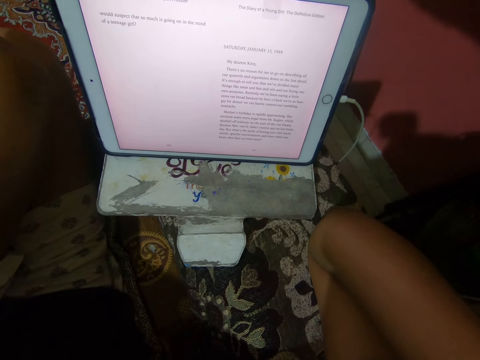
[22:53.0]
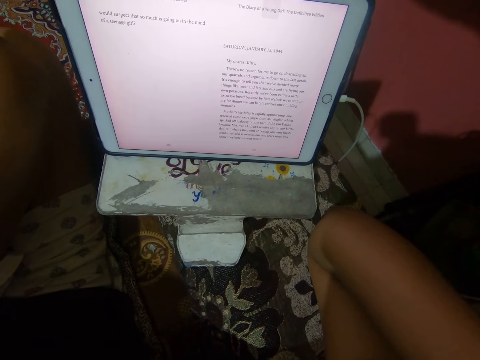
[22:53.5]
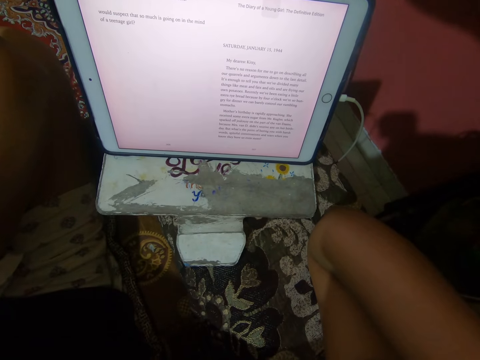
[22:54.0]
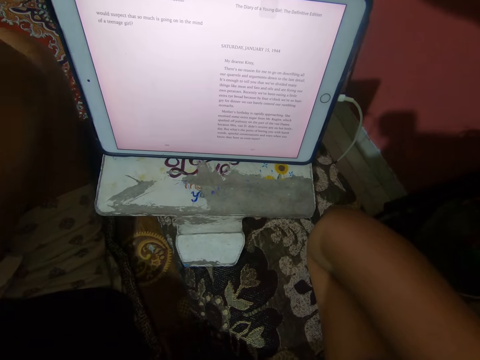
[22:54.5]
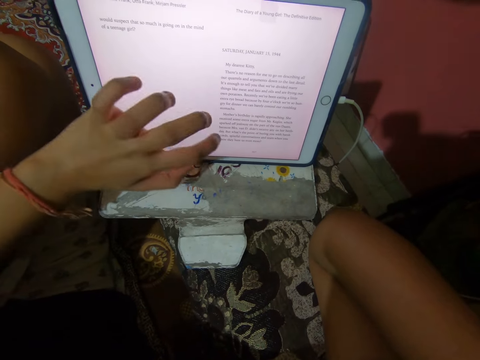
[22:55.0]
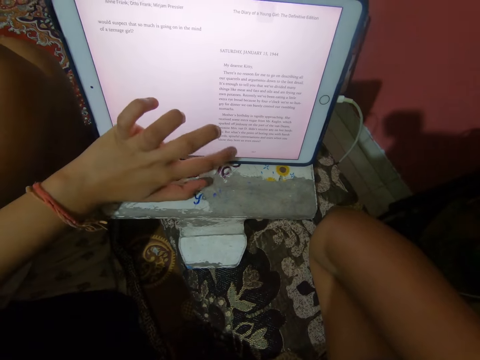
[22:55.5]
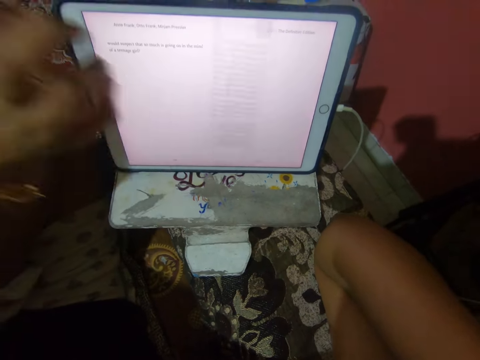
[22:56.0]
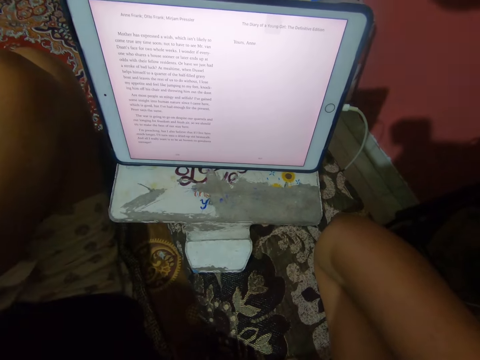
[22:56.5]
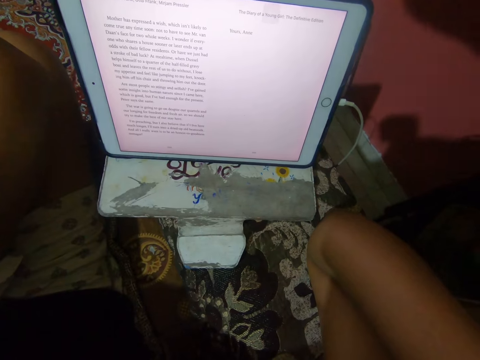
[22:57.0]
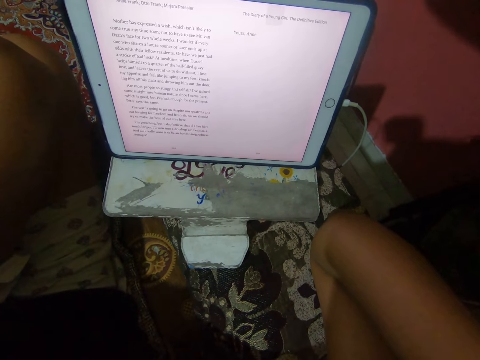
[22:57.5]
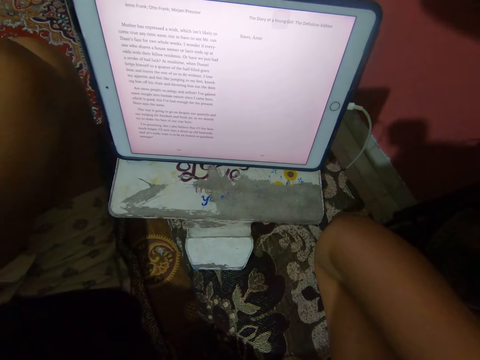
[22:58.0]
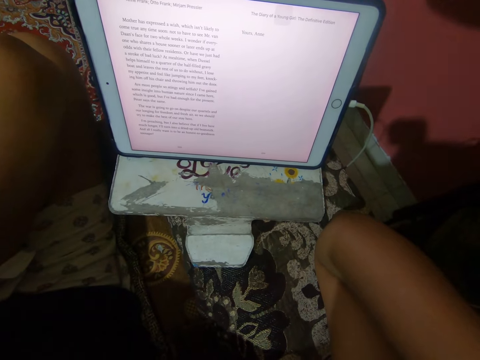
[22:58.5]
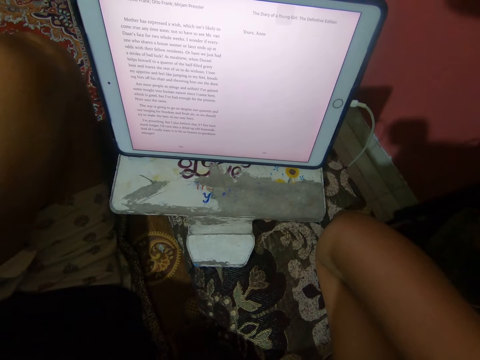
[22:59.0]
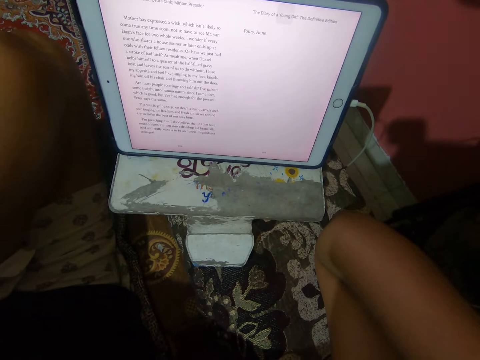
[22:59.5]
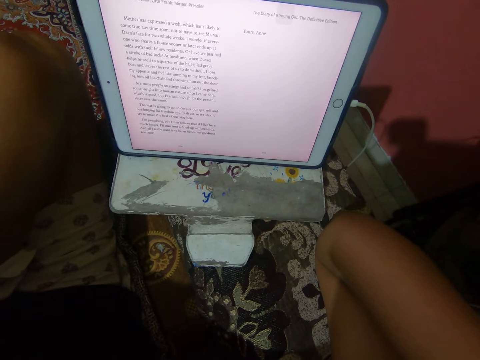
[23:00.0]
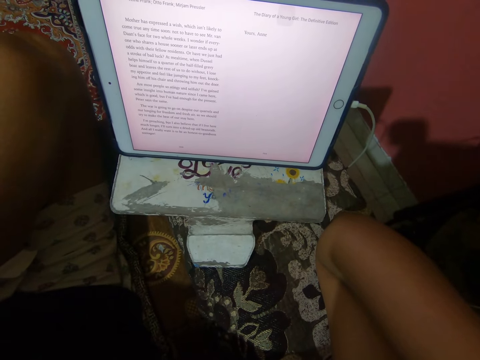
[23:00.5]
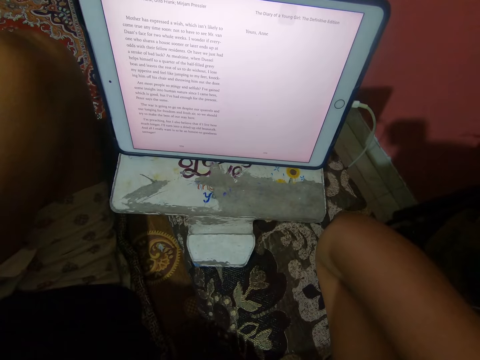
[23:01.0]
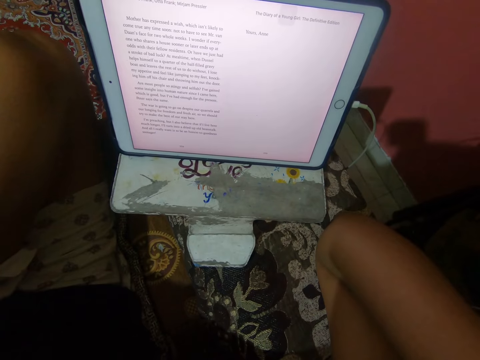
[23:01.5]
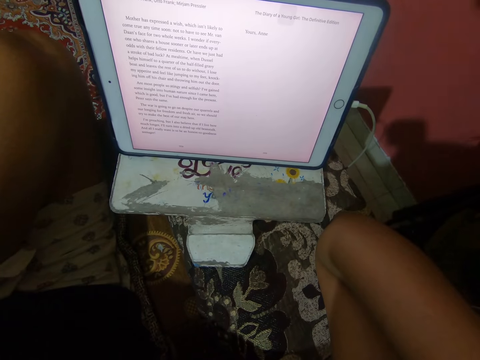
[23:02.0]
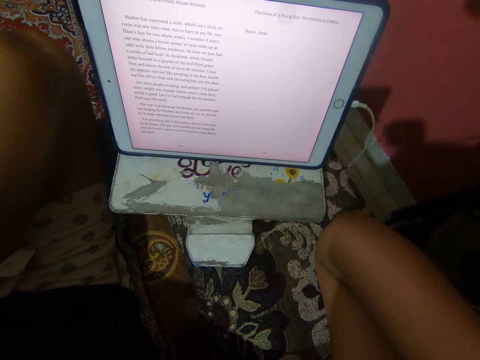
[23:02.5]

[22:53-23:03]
The camera wearer touches the iPad screen with her left finger. She looks at the iPad.

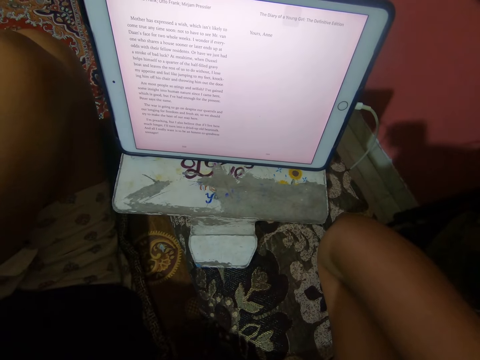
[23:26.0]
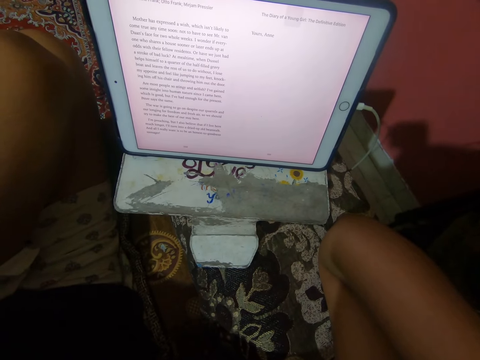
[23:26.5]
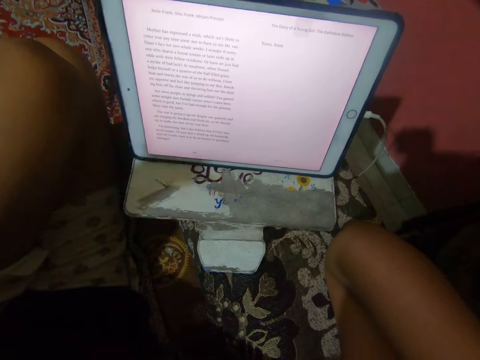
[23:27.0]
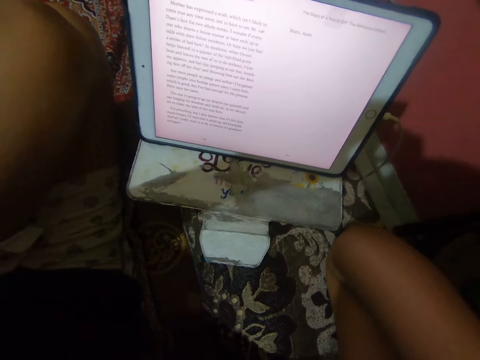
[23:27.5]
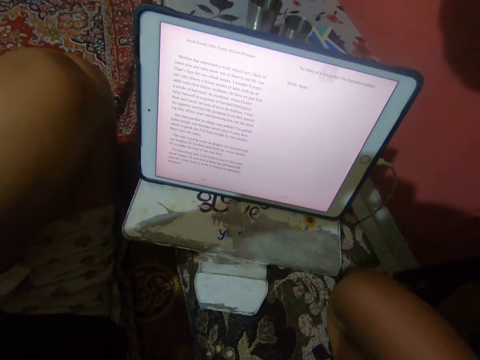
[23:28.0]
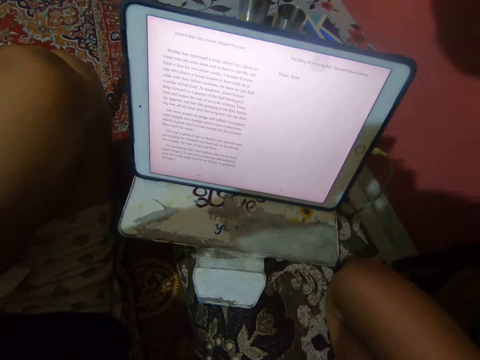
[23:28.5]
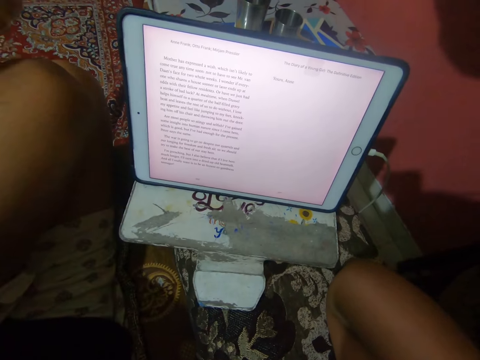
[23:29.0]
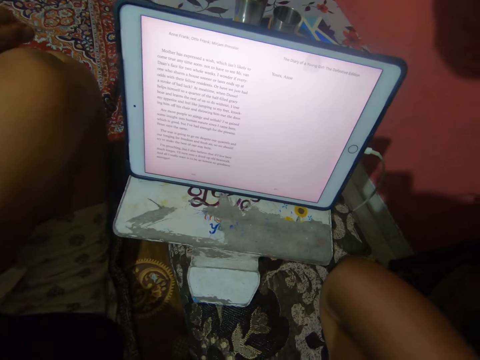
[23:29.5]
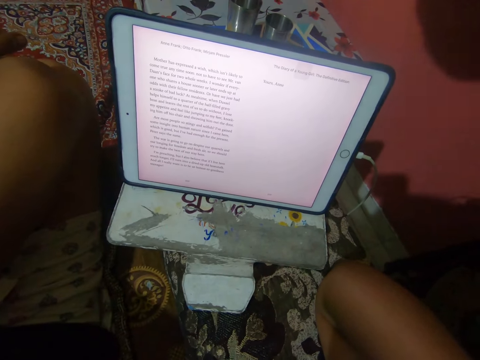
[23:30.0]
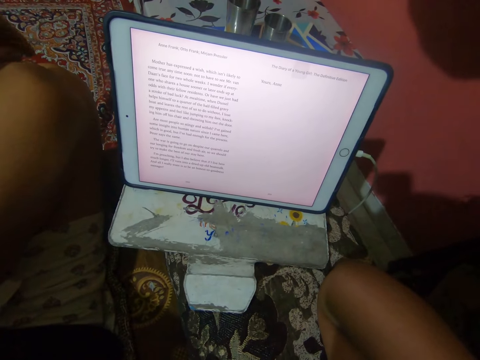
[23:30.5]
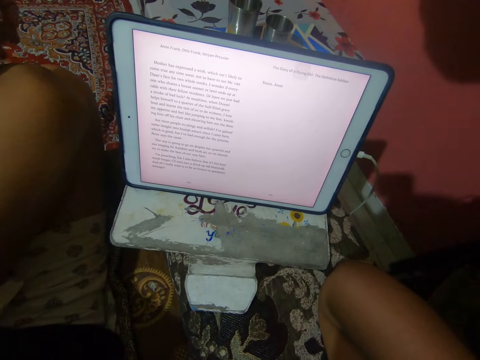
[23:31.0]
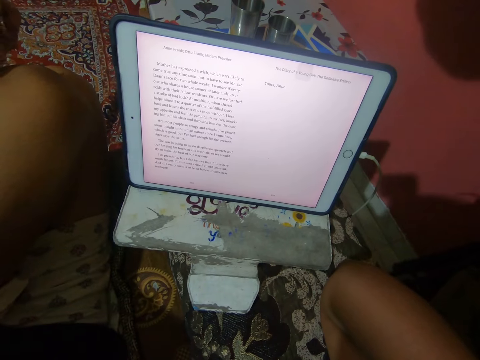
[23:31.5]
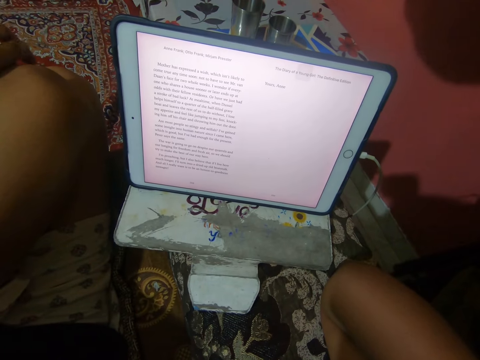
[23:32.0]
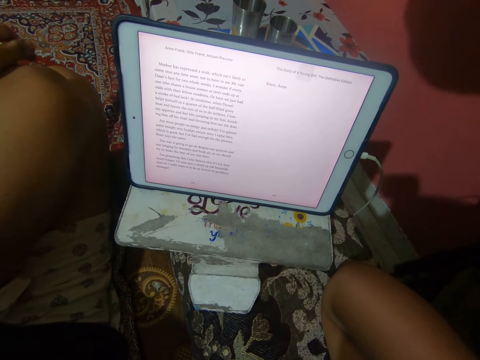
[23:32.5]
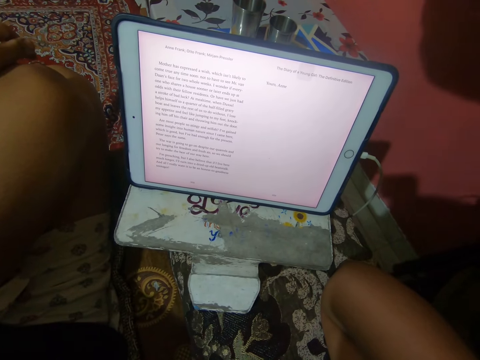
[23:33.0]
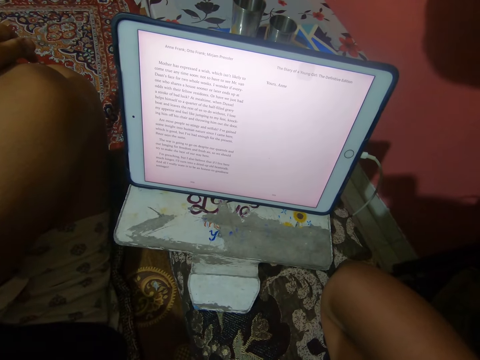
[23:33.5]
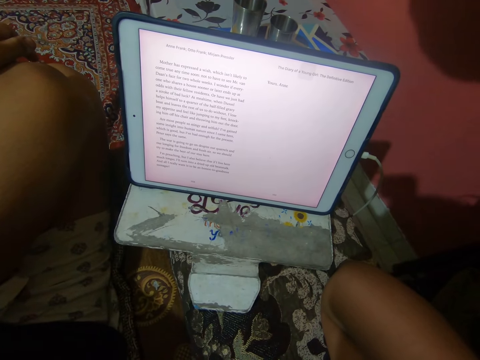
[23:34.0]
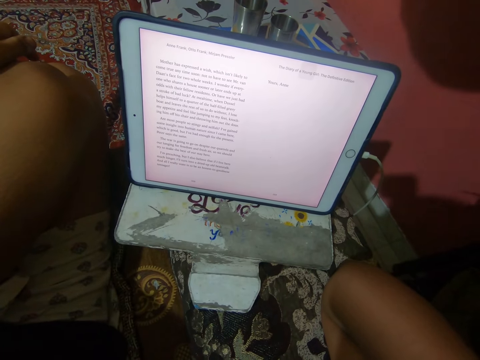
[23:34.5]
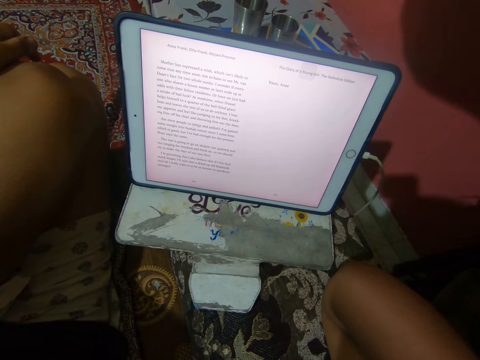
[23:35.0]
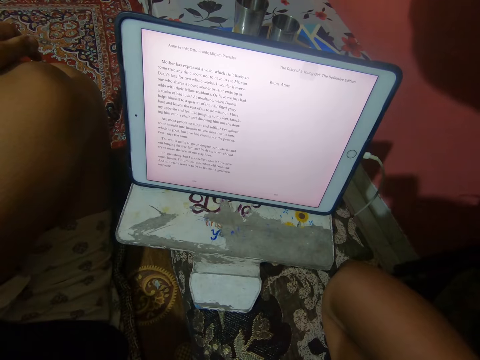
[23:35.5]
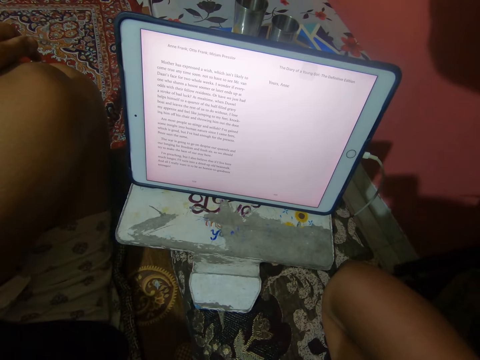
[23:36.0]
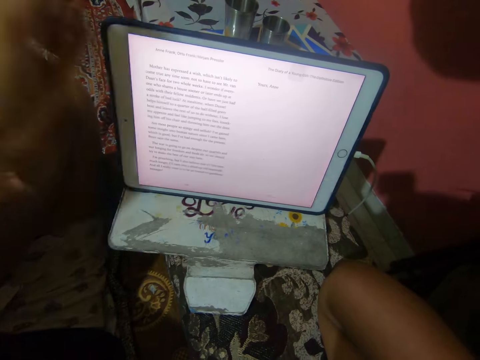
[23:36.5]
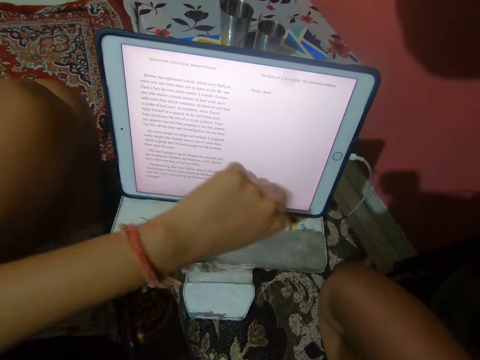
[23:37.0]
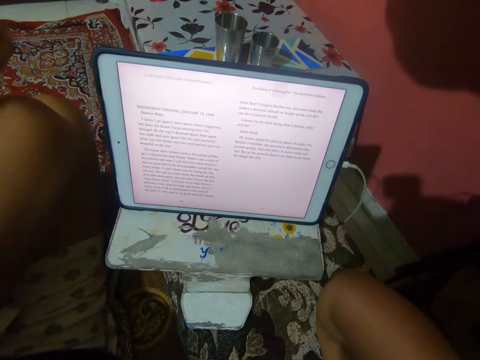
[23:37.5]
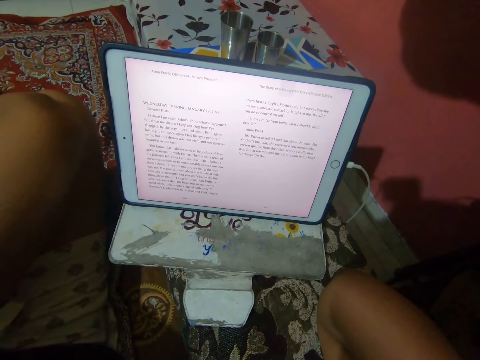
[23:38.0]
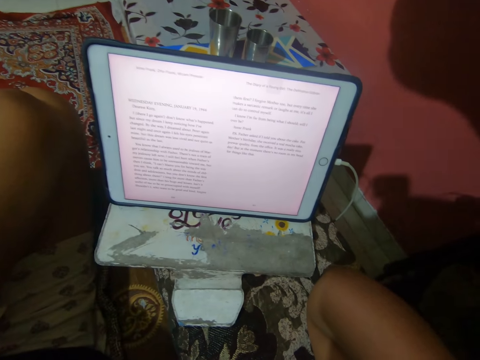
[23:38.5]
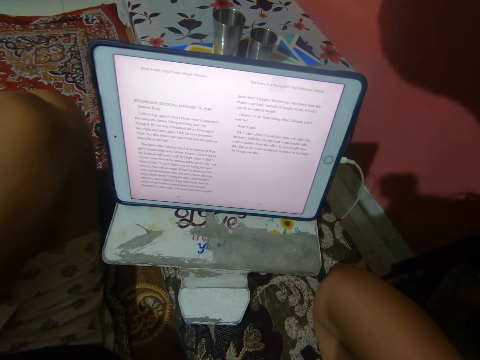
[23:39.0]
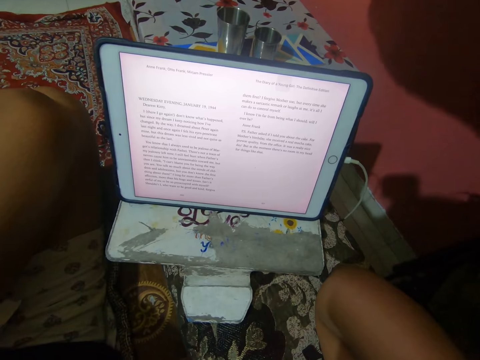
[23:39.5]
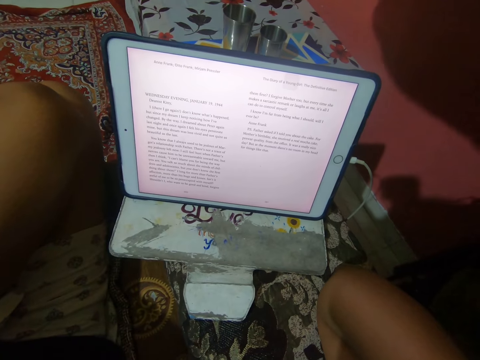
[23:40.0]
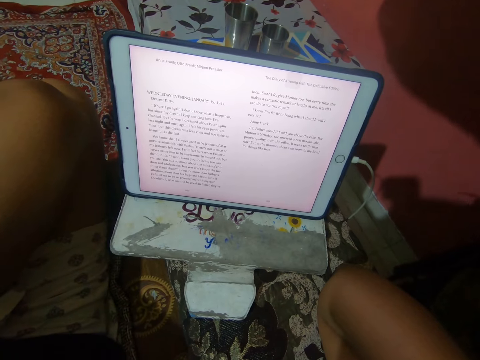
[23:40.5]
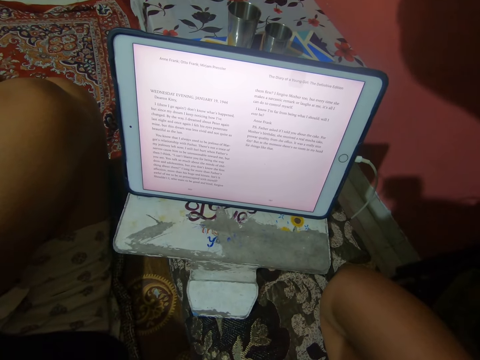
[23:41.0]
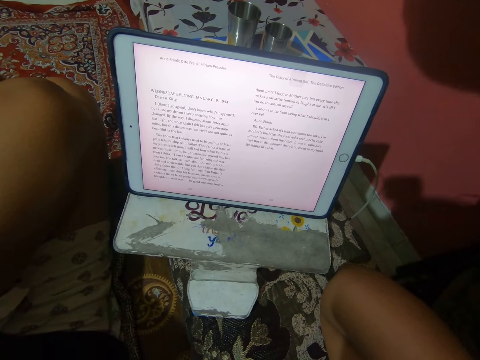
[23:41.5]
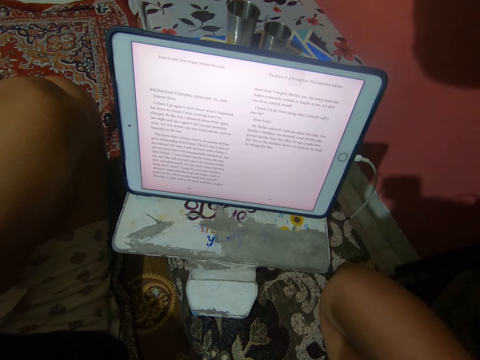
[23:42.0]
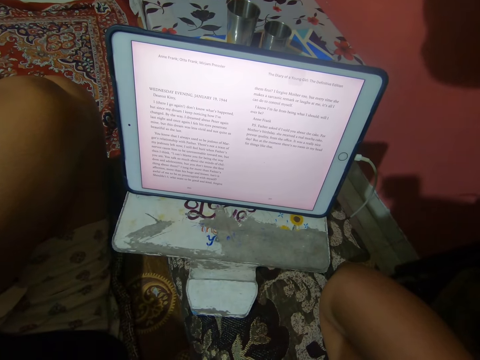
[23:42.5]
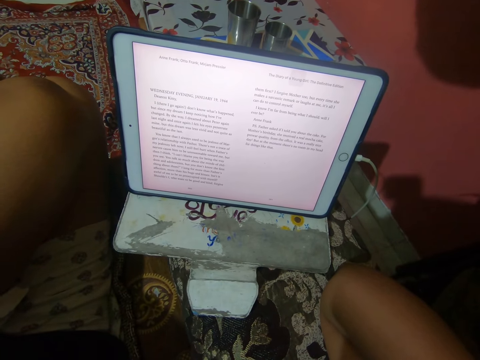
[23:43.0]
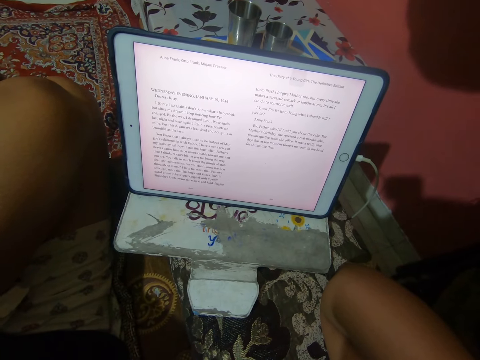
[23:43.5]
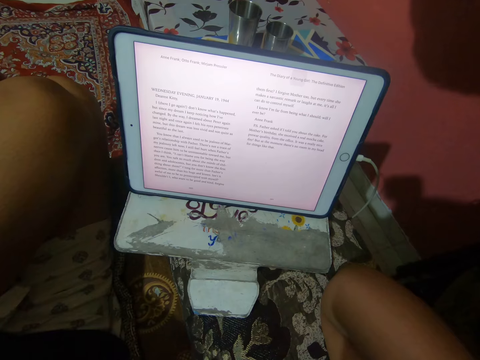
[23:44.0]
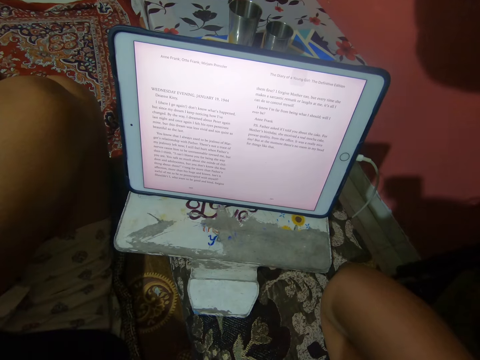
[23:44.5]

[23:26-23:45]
The camera wearer touches the camera area with her left hand. She slides through the screen with her left finger. She touches the iPad. She looks at the iPad.
